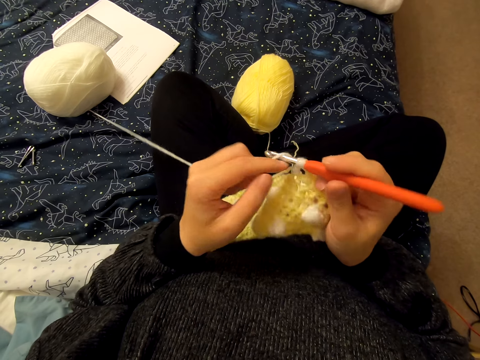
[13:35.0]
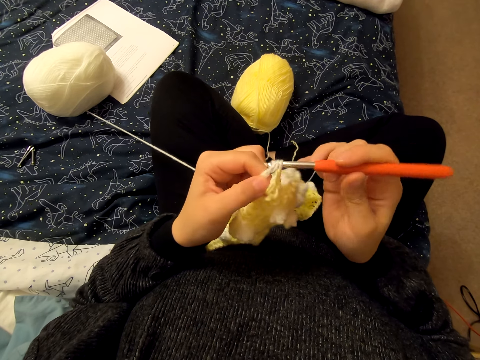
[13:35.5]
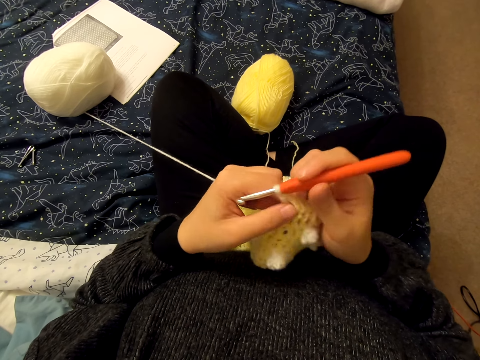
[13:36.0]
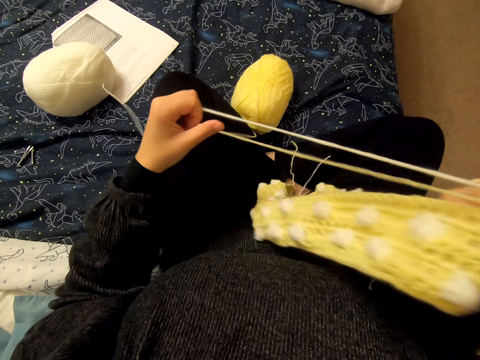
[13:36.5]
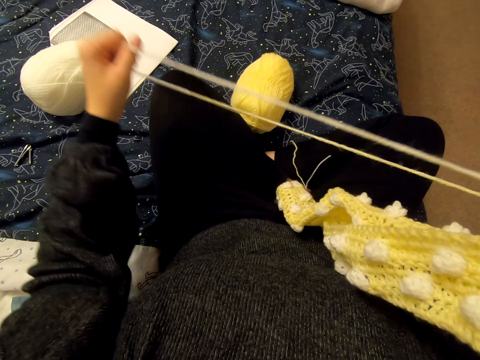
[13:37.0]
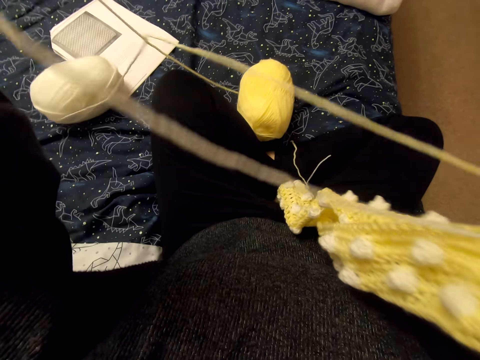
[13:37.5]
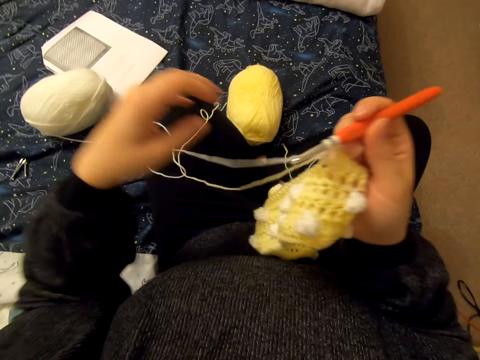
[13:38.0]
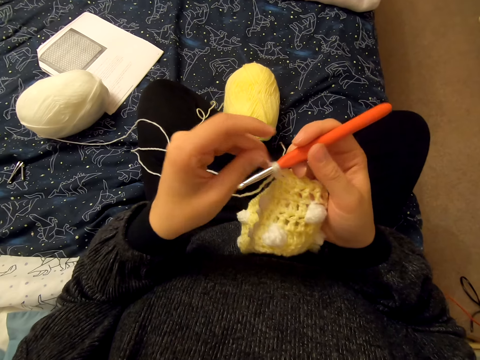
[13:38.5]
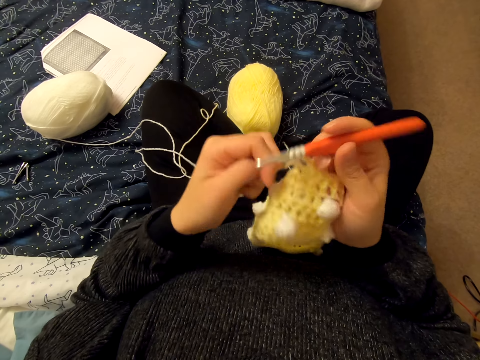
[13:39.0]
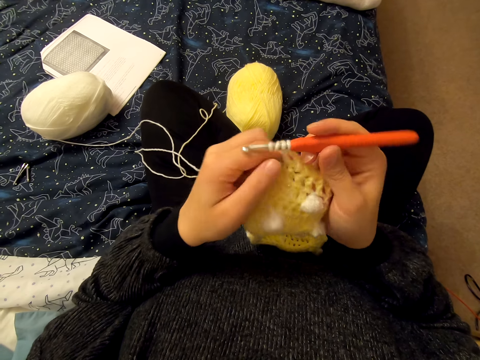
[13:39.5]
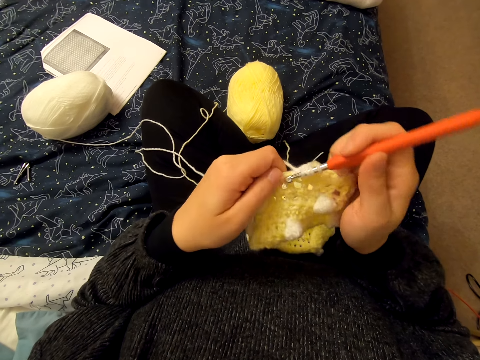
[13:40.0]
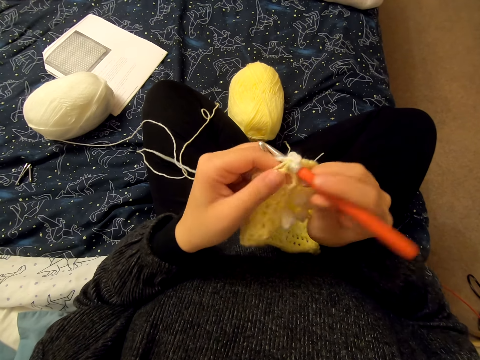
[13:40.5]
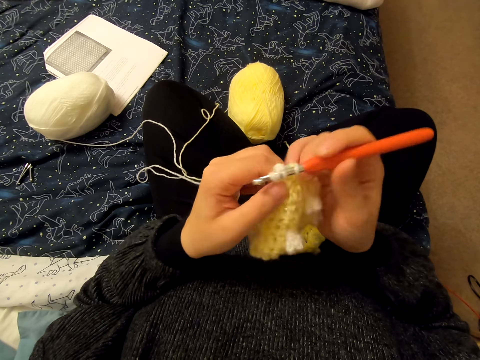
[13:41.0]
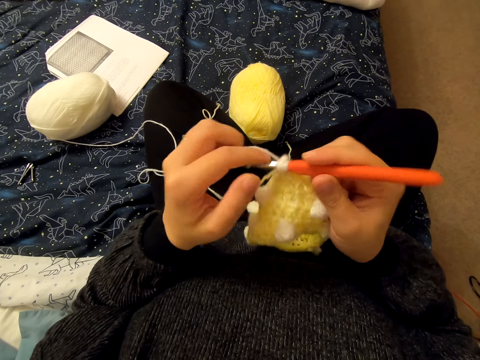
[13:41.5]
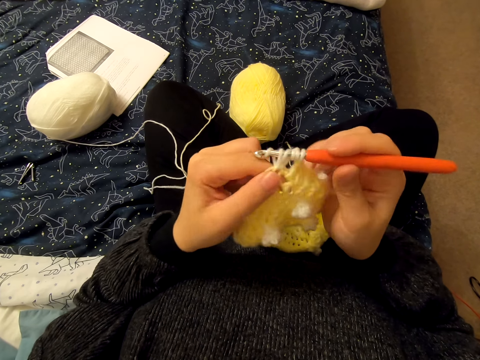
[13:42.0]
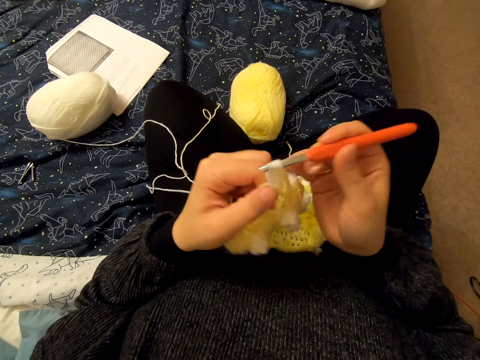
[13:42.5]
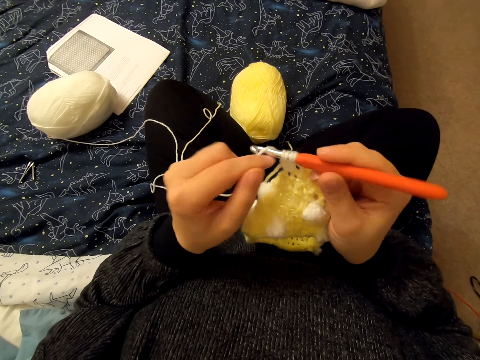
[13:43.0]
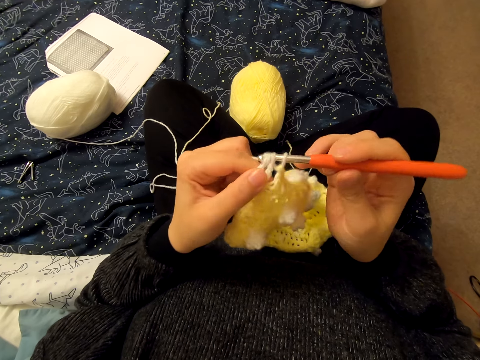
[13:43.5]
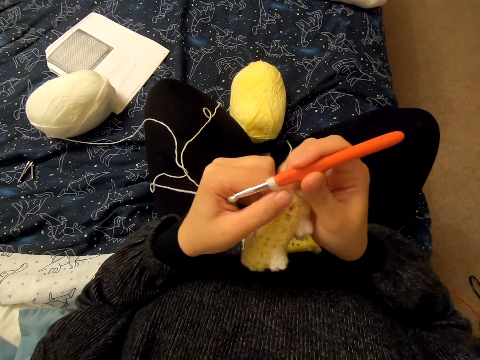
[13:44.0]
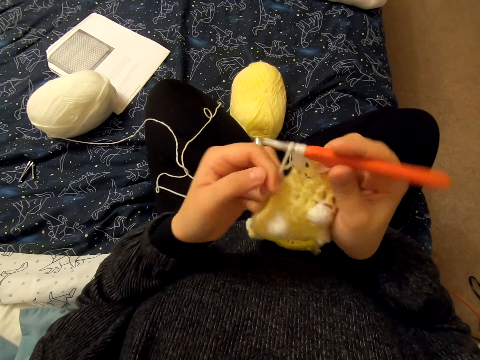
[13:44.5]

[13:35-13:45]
The camera wearer aligns a string with his hand. He knits a cloth.

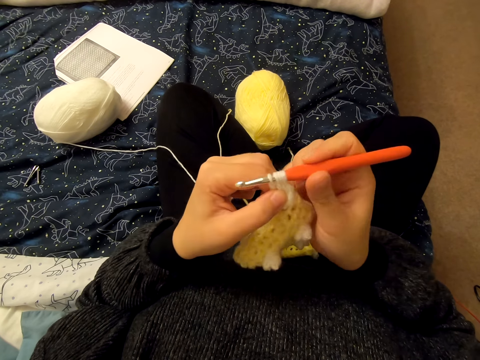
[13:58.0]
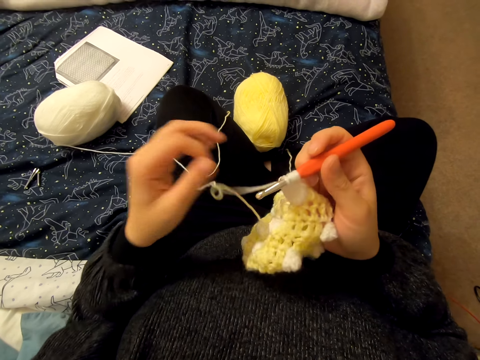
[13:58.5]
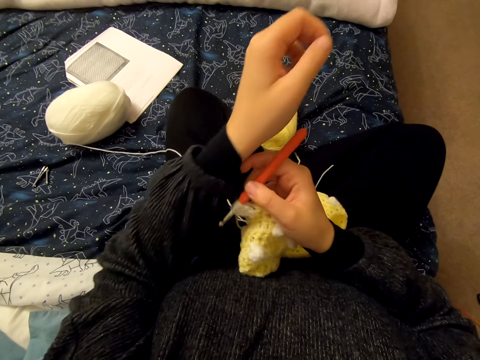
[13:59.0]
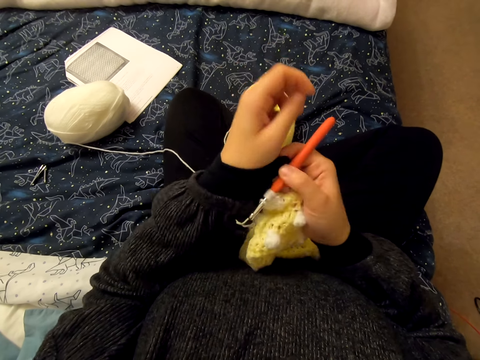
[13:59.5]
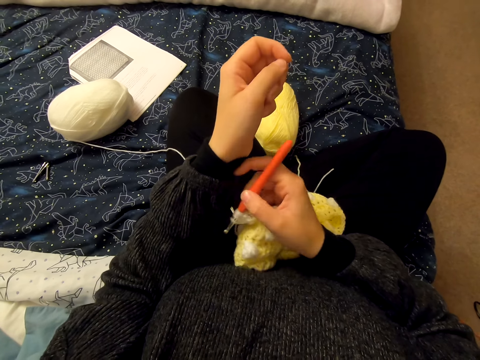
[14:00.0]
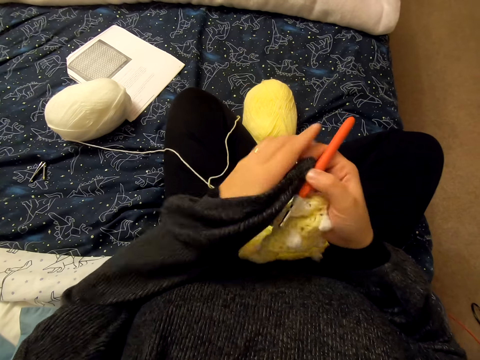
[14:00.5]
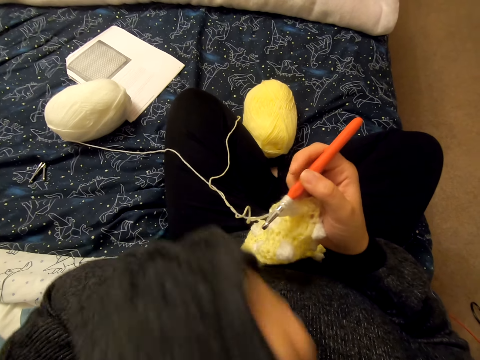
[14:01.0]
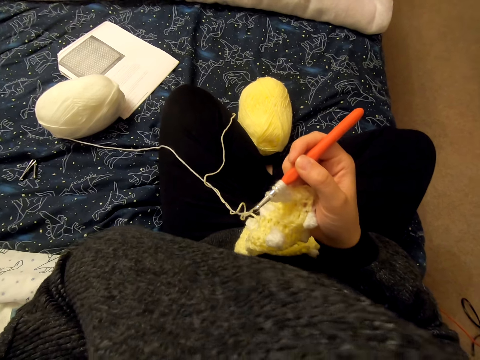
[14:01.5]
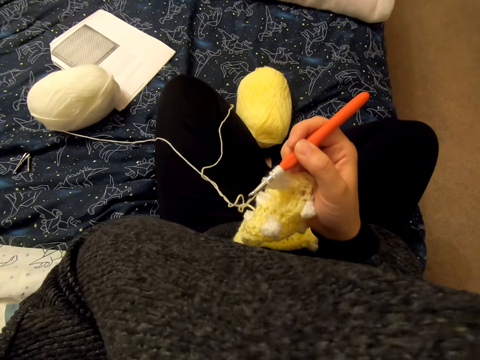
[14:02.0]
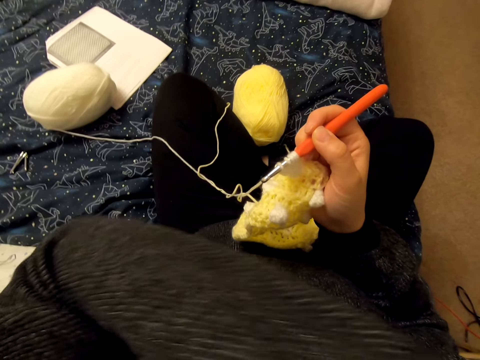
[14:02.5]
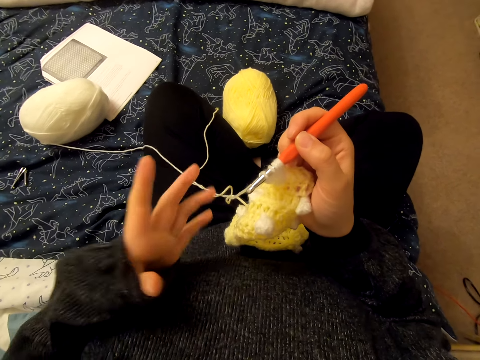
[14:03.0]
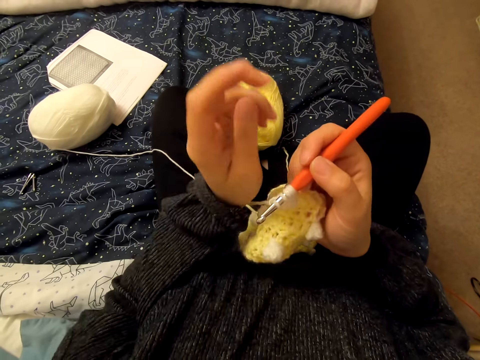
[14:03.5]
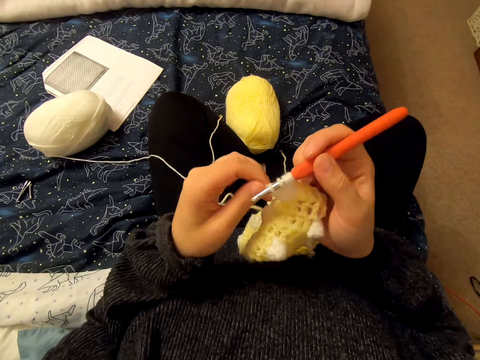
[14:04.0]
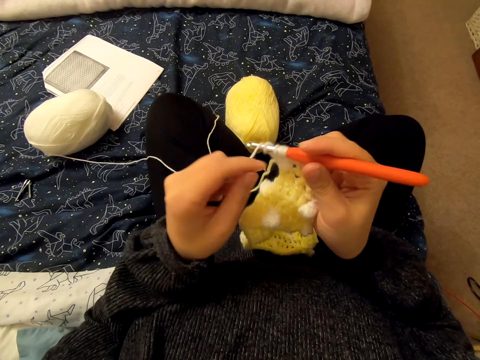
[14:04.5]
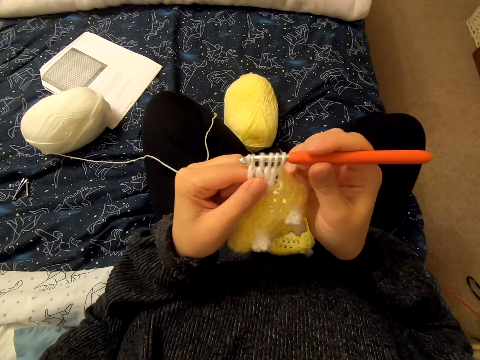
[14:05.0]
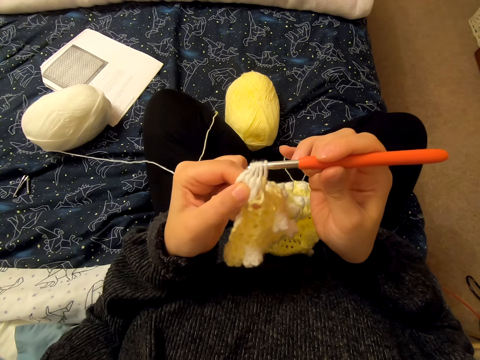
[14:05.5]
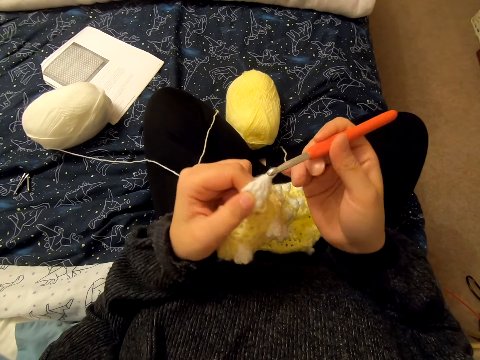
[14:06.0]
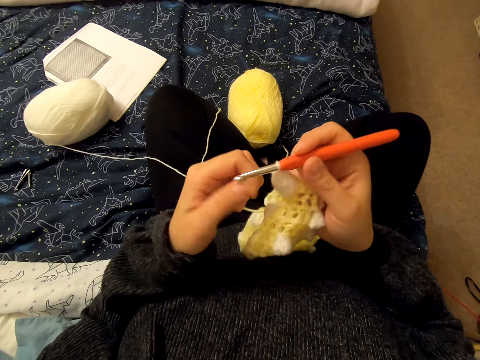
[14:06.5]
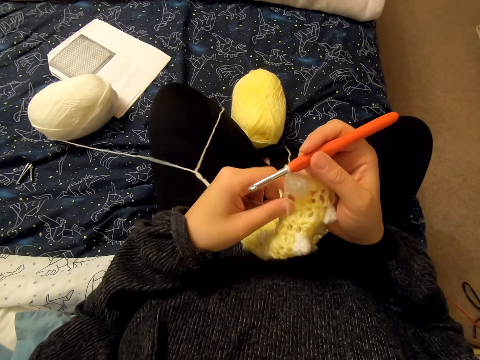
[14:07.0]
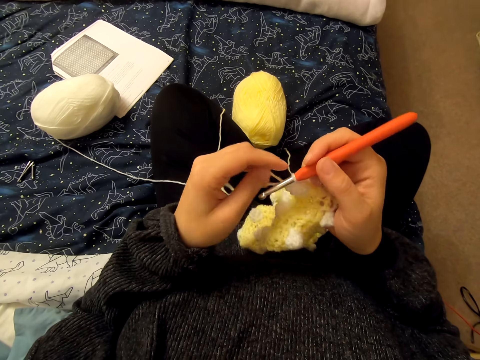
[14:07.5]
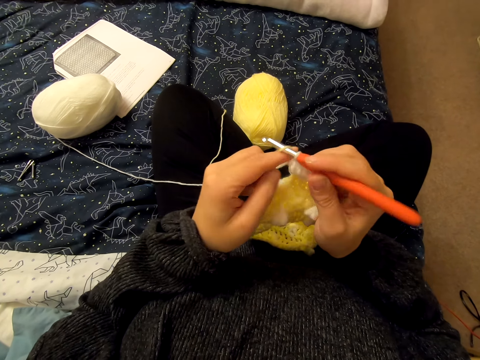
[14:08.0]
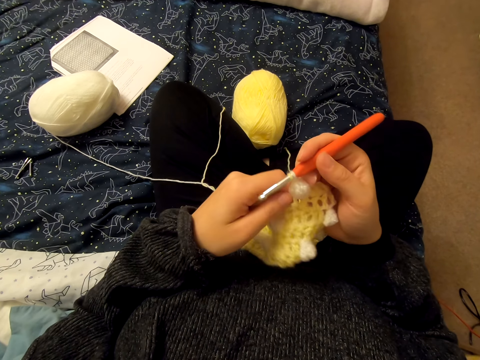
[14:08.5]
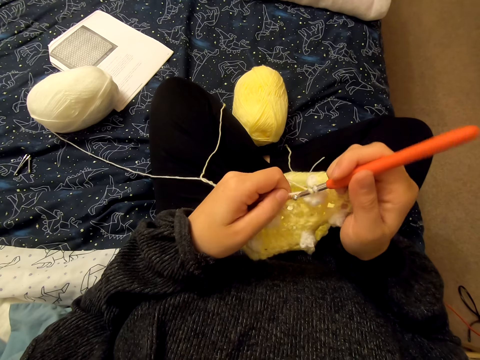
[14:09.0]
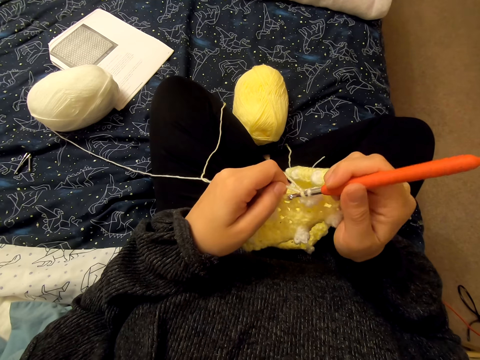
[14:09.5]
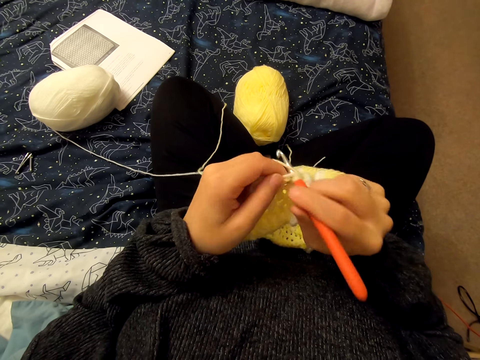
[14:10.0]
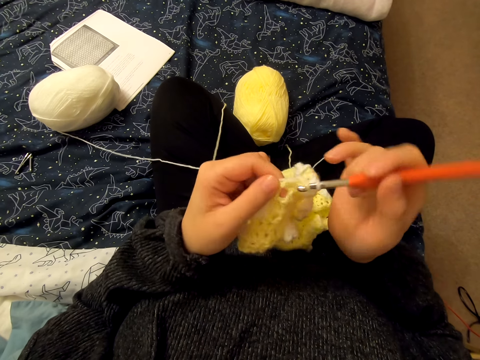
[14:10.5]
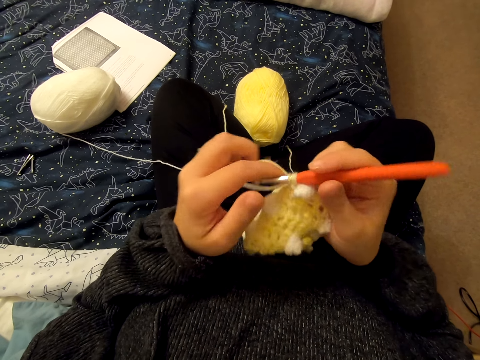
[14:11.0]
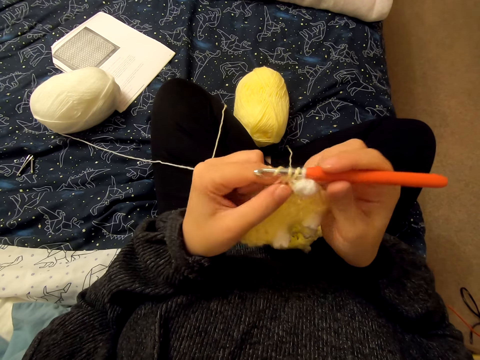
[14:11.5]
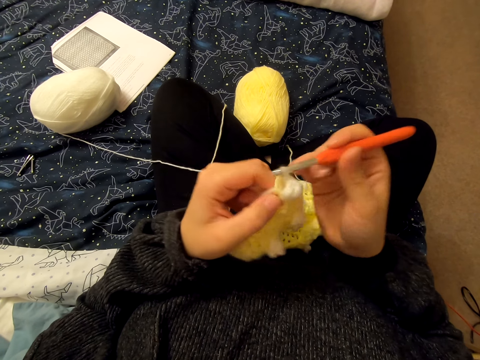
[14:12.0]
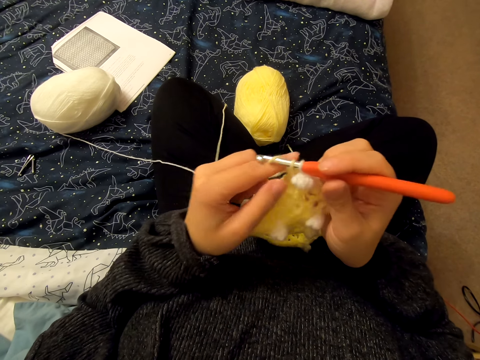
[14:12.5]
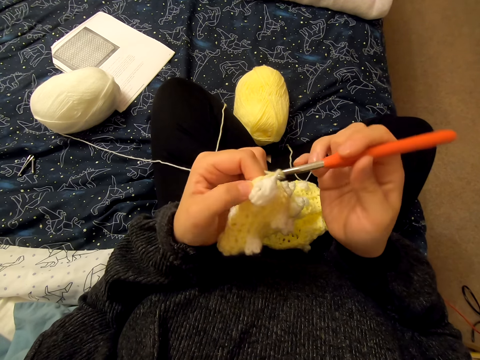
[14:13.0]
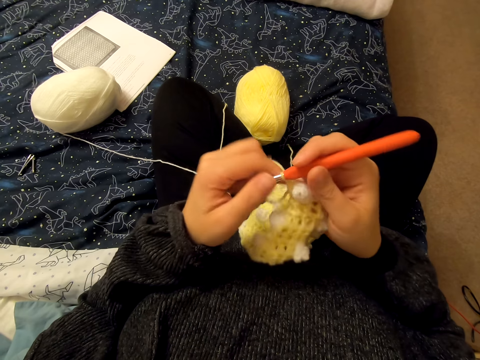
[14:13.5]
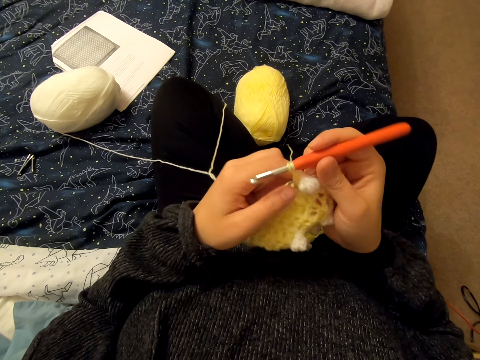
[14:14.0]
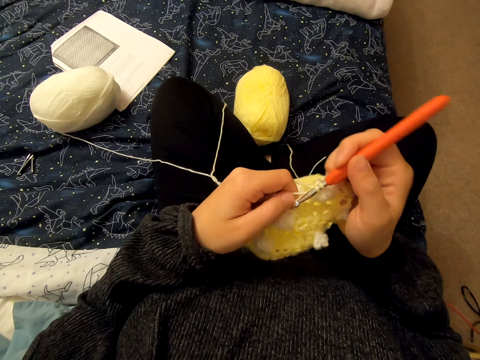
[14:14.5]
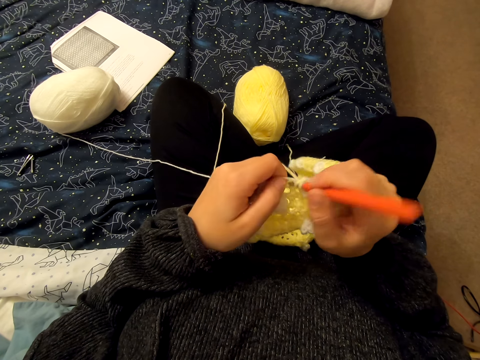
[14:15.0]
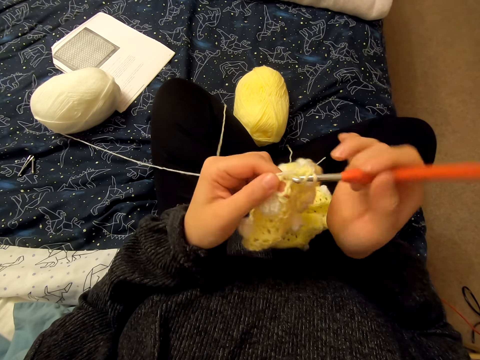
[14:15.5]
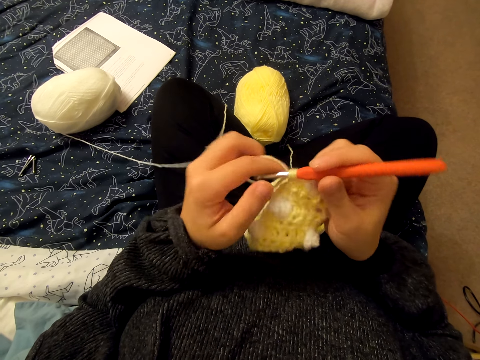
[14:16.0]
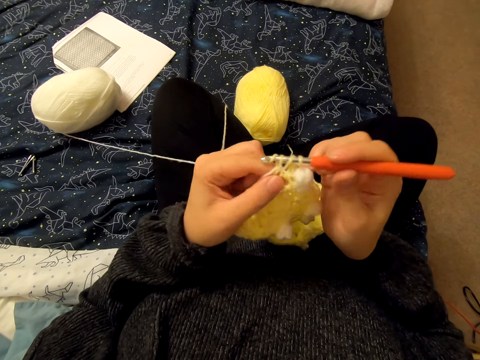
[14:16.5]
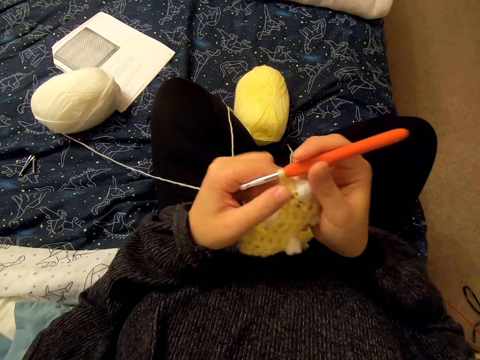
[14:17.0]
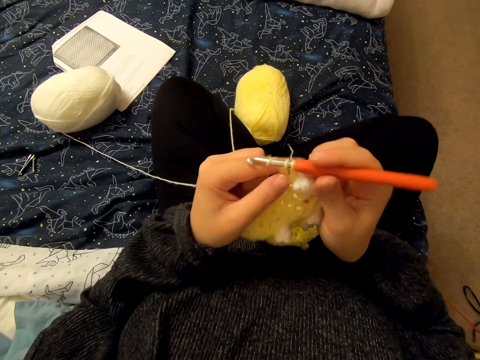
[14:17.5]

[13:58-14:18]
The camera wearer pulls a sweater sleeve with her right hand. She lifts her left hand. She wipes her face with her cloth. She touches something. She loops a yarn on the knitting needle. She knits a cloth with the knitting needle.
